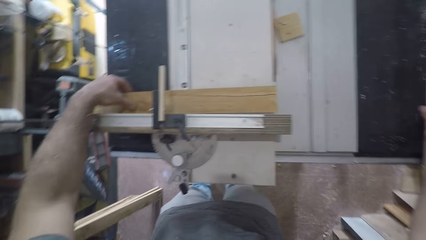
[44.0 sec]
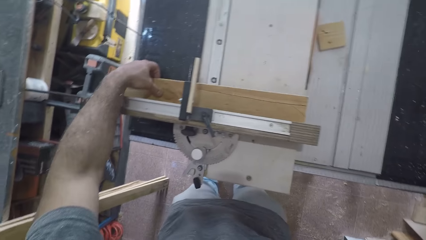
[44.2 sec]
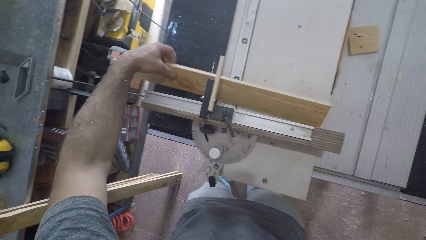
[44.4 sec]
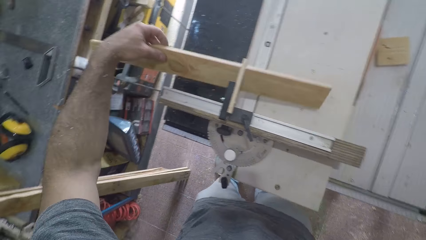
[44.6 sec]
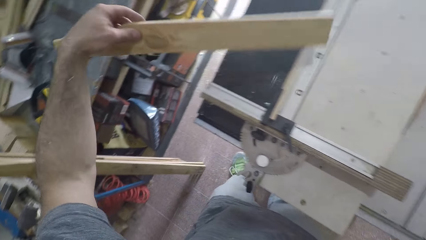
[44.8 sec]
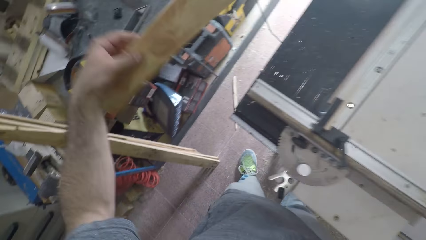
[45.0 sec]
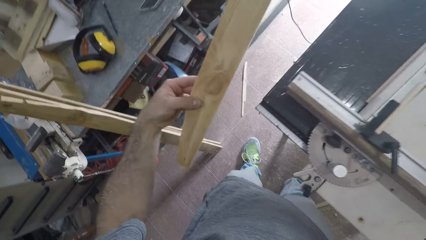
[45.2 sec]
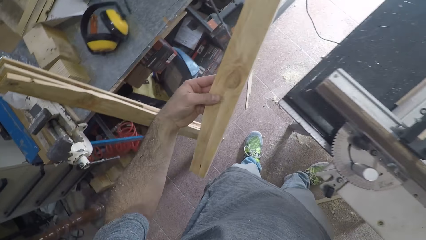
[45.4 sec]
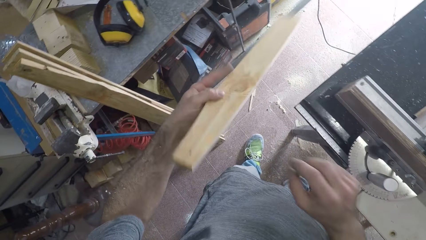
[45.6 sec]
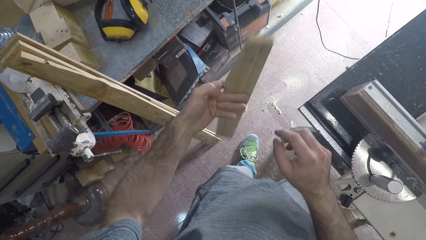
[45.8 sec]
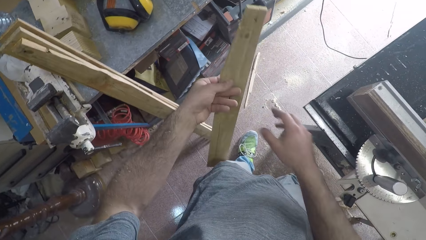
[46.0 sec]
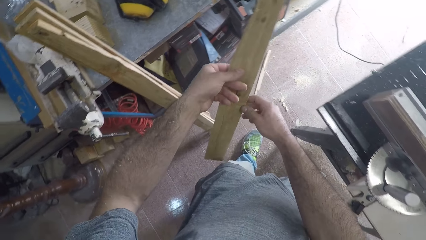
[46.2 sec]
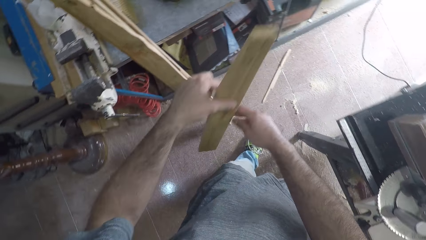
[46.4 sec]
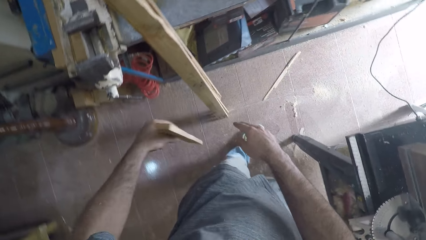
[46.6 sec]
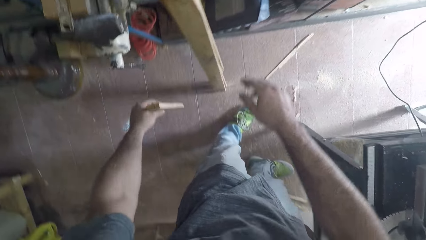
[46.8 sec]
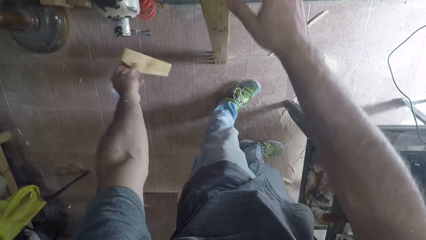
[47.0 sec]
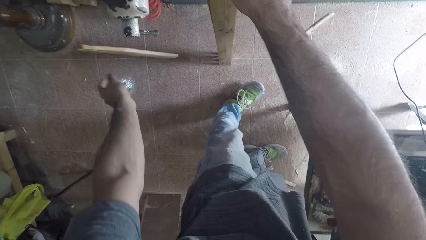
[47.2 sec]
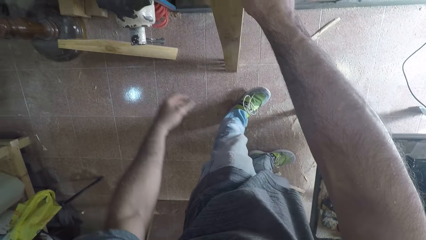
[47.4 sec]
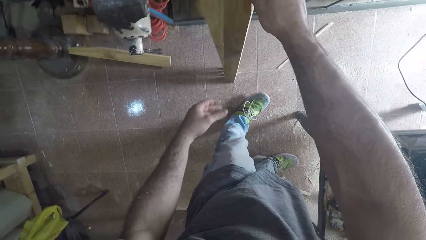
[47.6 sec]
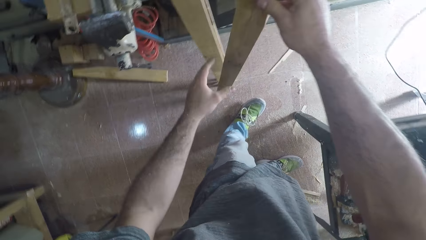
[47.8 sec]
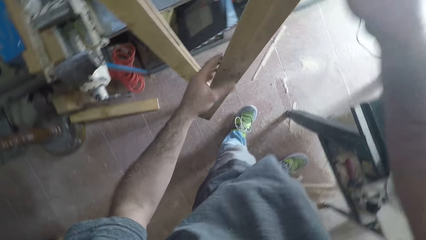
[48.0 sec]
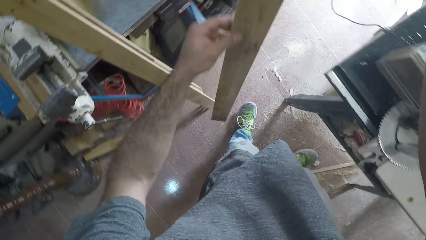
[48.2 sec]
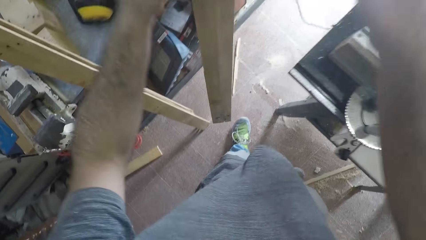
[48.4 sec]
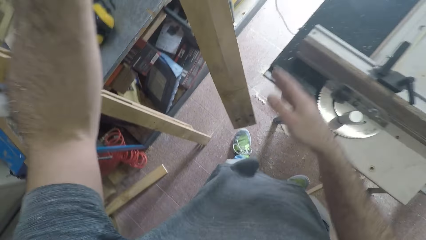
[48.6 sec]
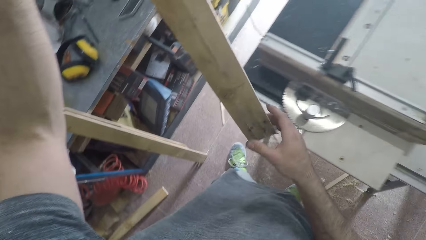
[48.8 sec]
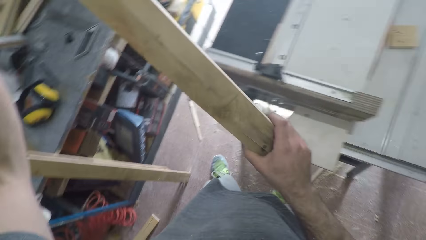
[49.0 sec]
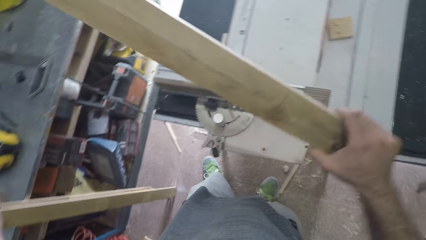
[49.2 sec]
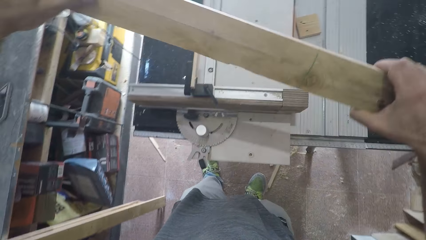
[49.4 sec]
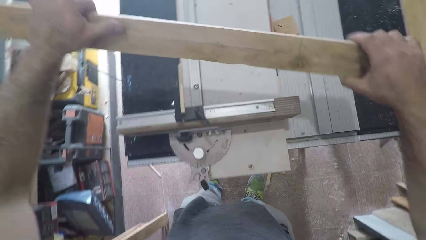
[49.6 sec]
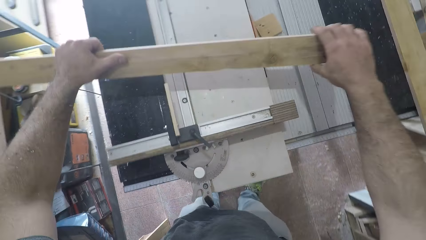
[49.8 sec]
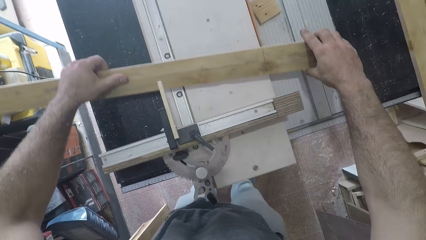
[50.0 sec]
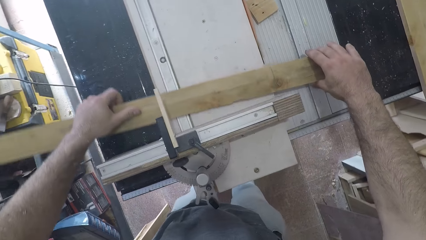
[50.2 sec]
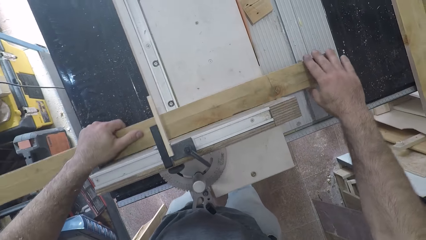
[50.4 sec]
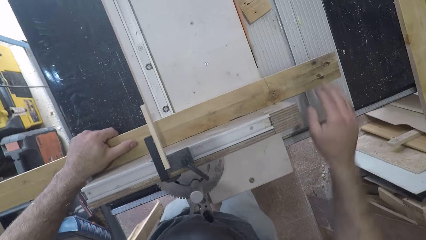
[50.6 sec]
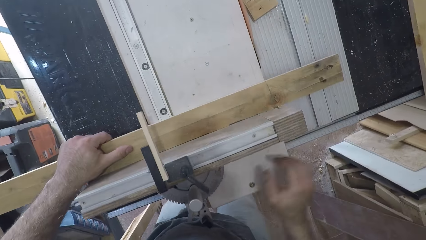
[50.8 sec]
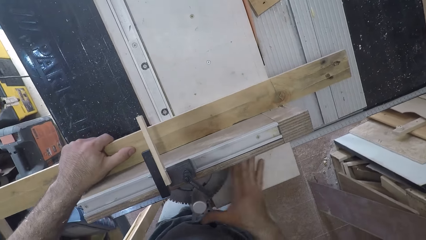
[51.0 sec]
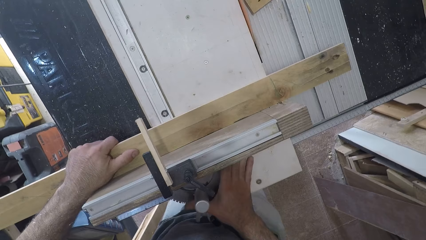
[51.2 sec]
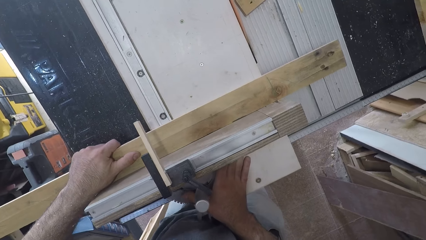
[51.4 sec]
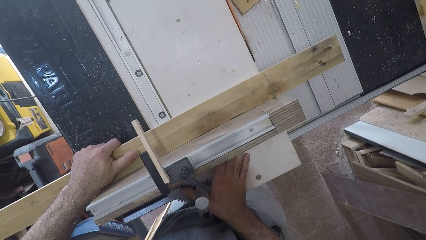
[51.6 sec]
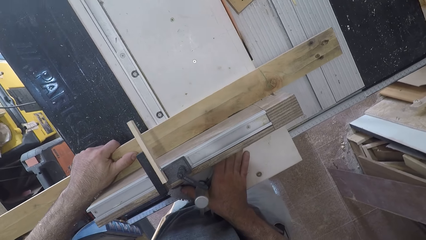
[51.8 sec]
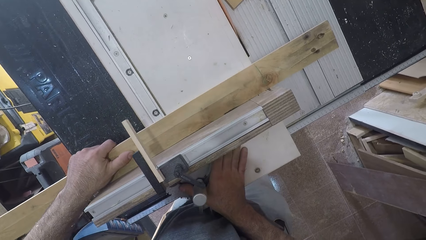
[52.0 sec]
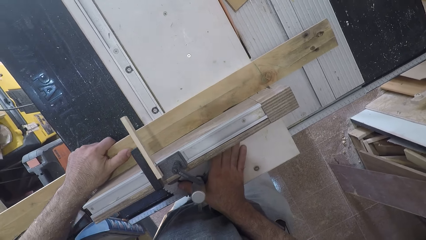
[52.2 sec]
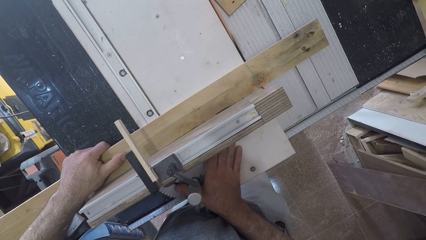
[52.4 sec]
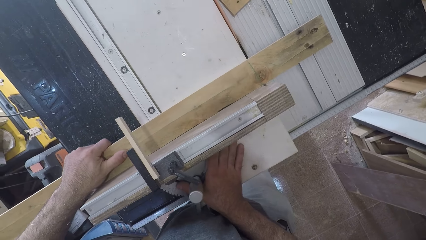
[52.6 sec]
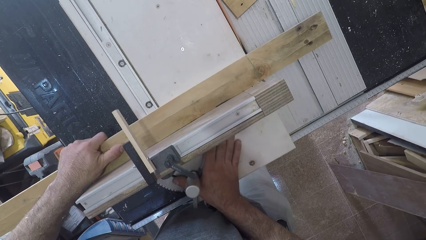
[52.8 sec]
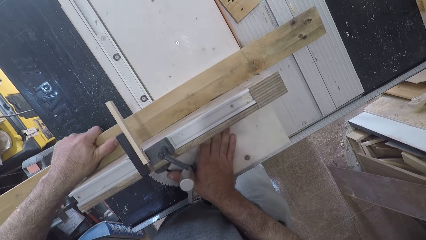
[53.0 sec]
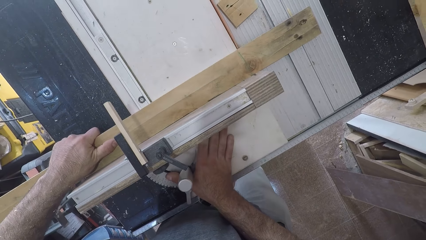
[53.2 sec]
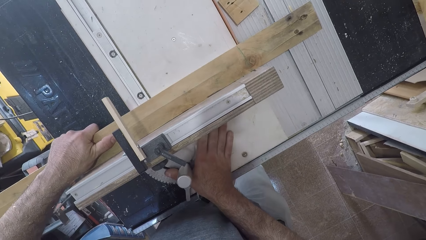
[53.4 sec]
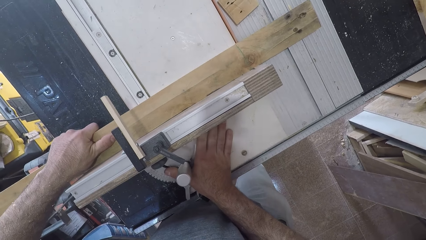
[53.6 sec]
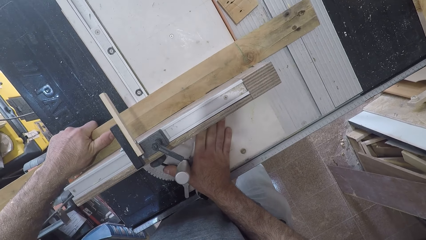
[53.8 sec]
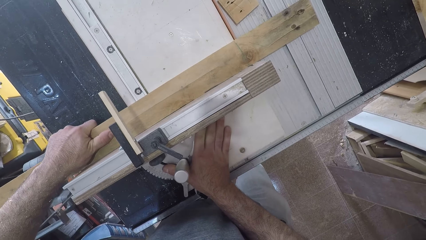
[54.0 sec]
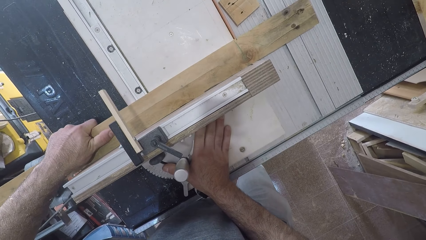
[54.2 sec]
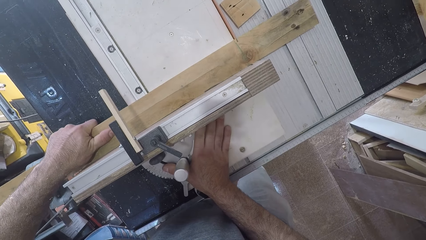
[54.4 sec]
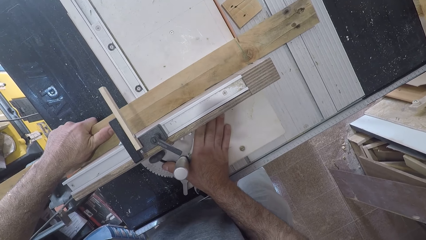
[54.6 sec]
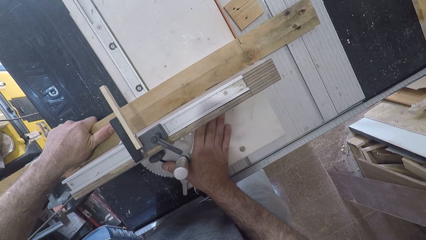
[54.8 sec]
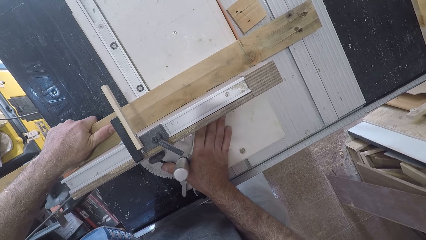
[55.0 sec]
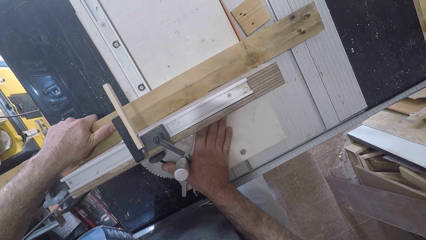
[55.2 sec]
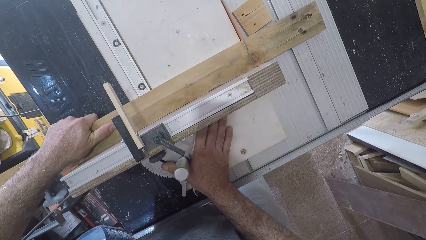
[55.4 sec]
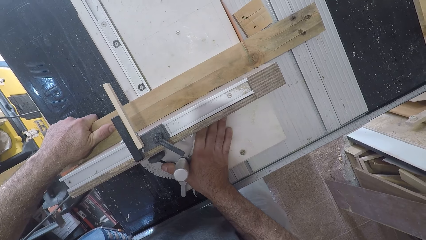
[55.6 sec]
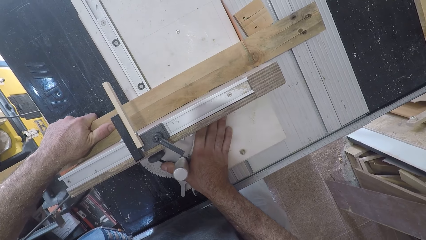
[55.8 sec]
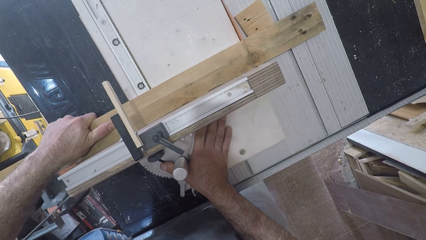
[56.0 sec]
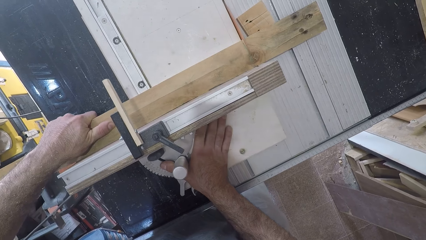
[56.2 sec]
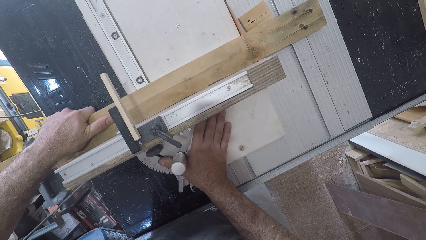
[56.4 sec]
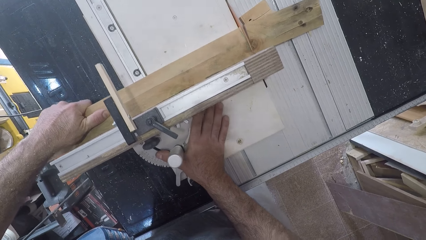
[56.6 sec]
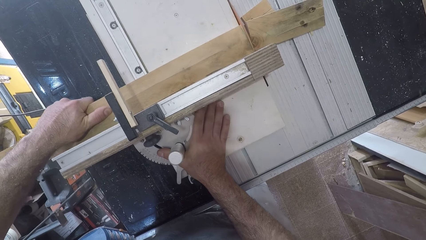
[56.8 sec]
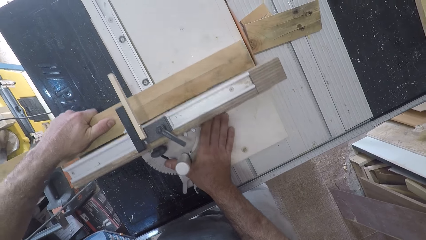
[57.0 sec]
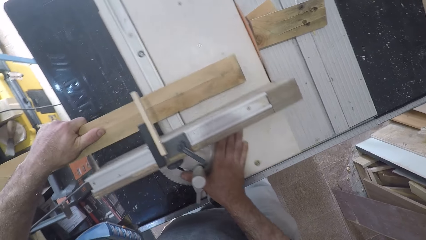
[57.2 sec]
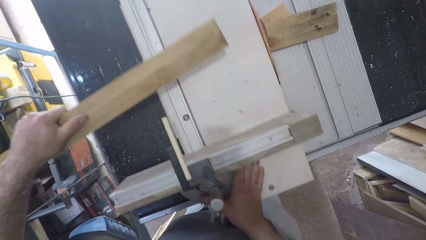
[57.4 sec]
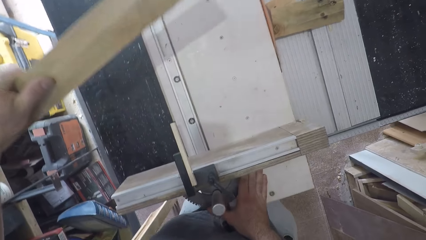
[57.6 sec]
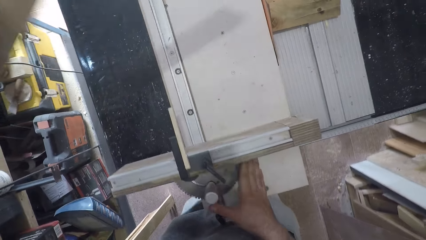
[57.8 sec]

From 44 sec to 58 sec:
The camera wearer puts the wood on the workbench. He picks up a piece of wood from the wood cutting machine. He drops the other half of the piece of wood on the ground. He picks up another piece of wood with his right hand. He places the piece of wood on the table saw with both hands. He cuts part of the piece of wood with the table saw. He removes the piece of wood with his left hand.

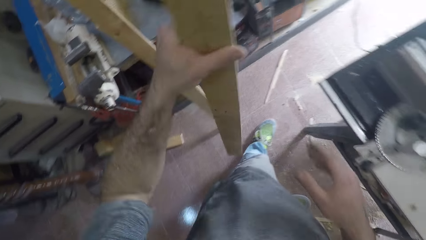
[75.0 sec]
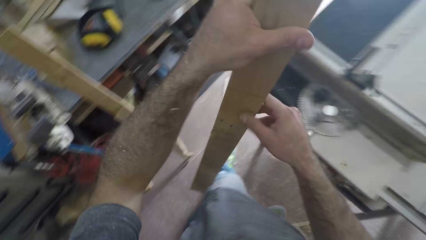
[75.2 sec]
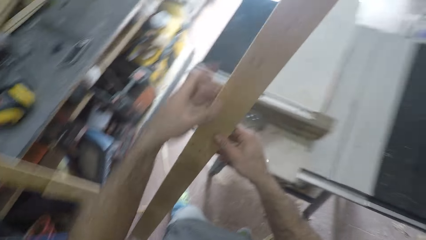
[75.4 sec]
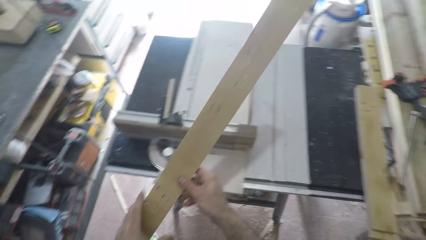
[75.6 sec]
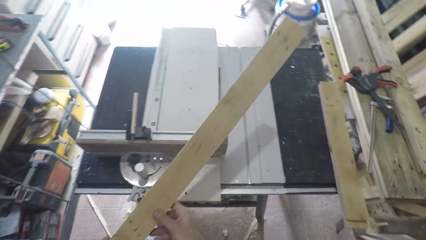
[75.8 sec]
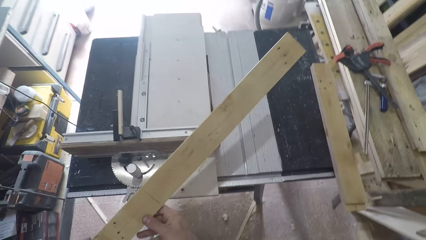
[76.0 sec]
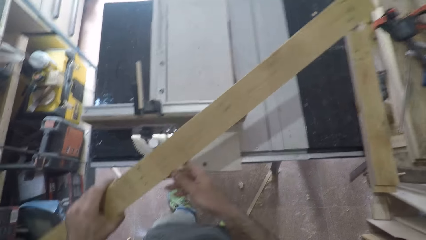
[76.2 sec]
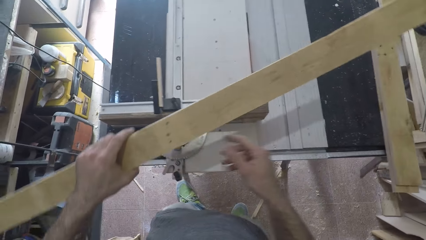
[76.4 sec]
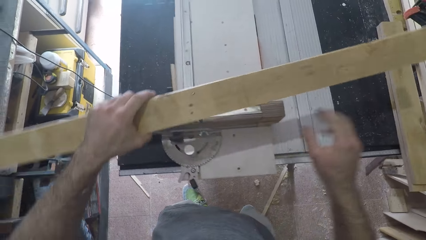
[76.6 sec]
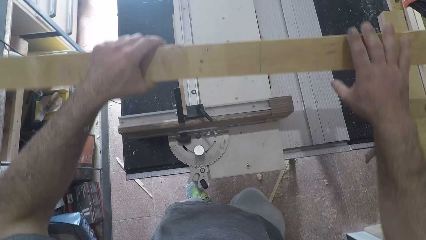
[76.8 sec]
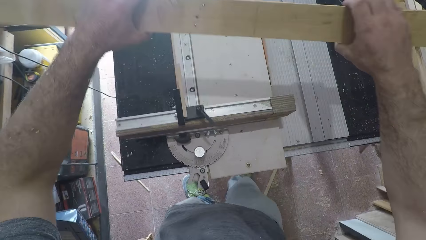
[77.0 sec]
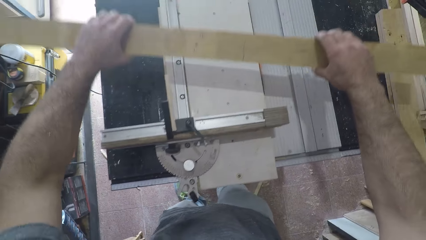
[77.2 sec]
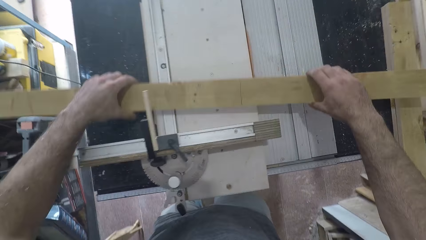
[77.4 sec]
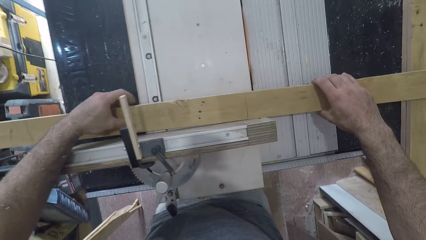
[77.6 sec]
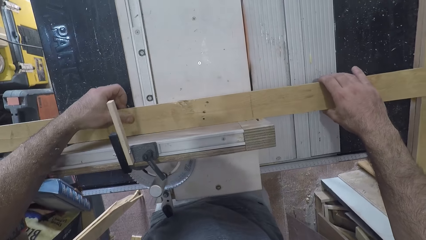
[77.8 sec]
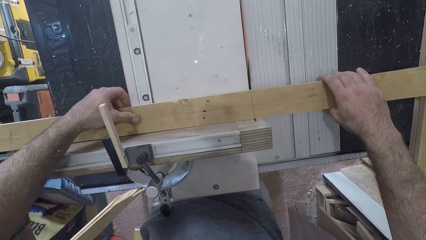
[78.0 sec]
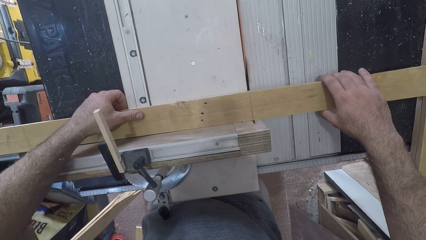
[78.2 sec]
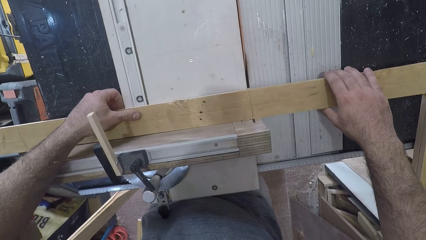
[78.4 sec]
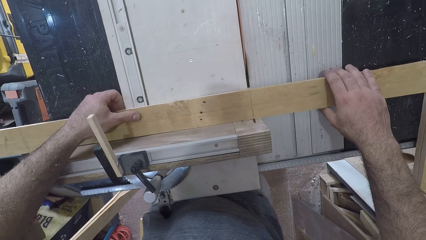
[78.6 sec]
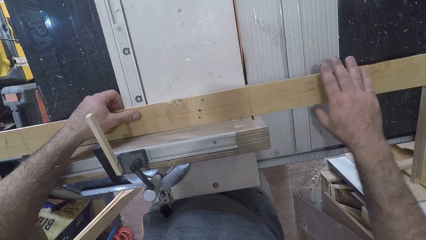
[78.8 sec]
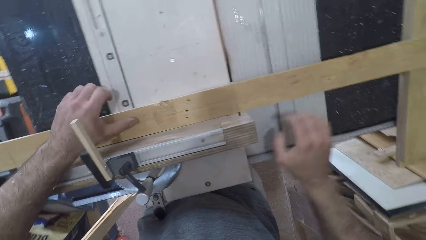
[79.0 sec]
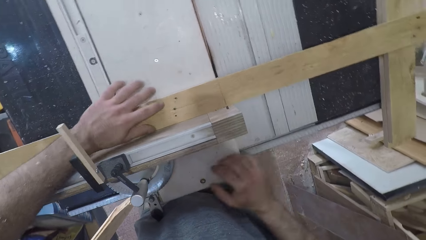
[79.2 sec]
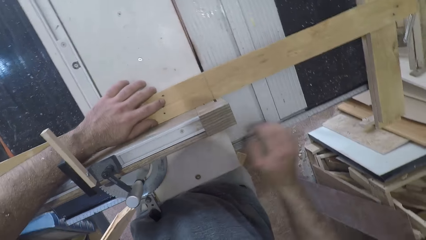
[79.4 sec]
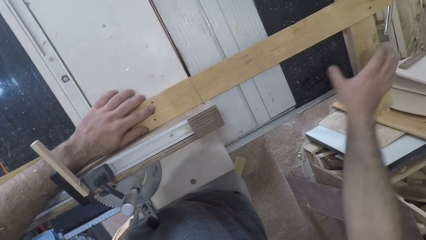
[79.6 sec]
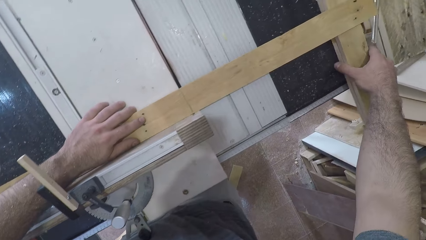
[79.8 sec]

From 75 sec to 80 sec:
The camera wearer picks up a piece of wood. They place the piece of wood on the table saw with both hands.
